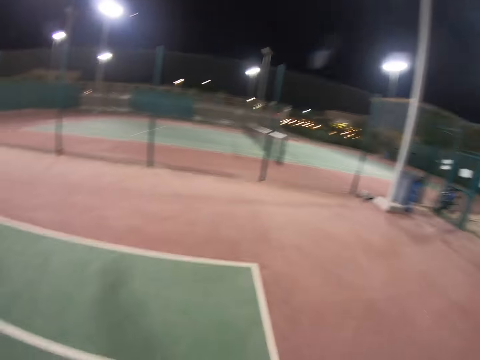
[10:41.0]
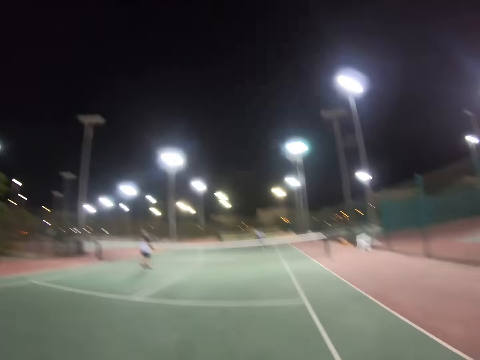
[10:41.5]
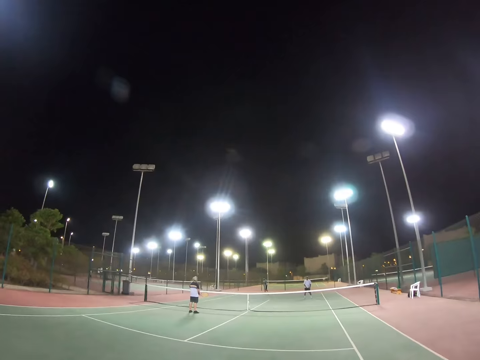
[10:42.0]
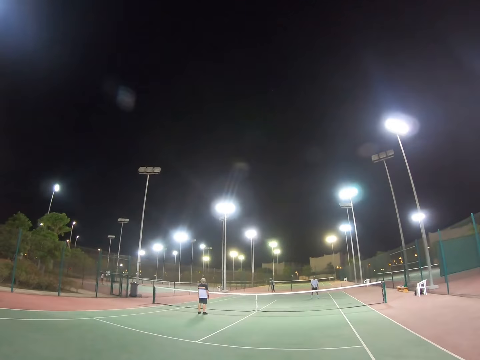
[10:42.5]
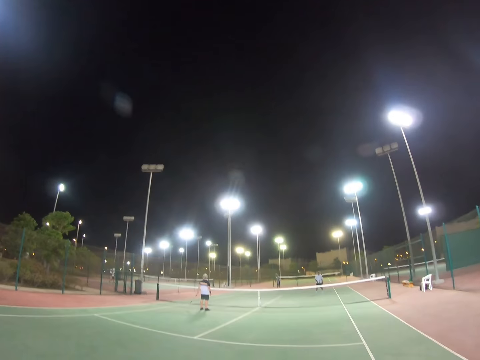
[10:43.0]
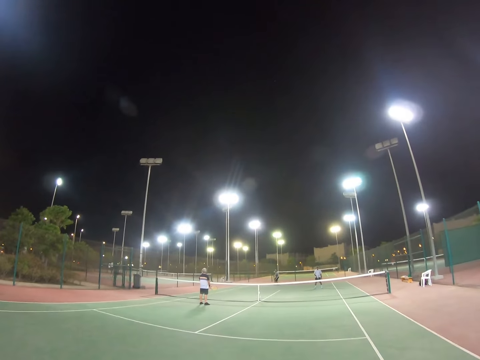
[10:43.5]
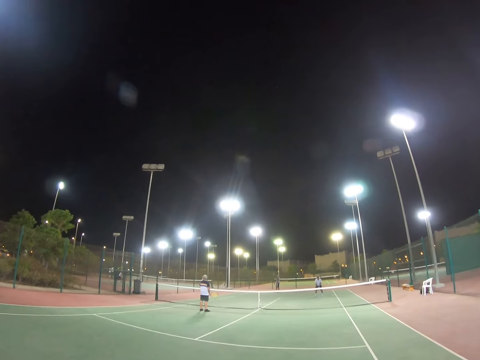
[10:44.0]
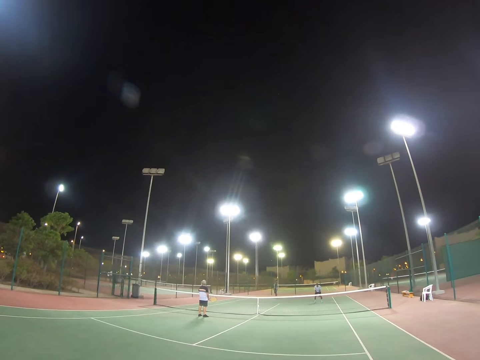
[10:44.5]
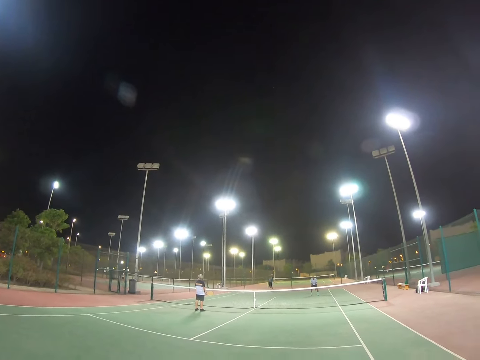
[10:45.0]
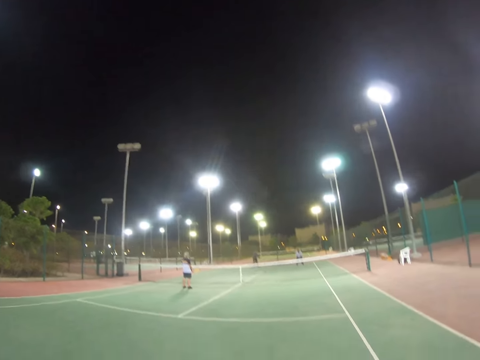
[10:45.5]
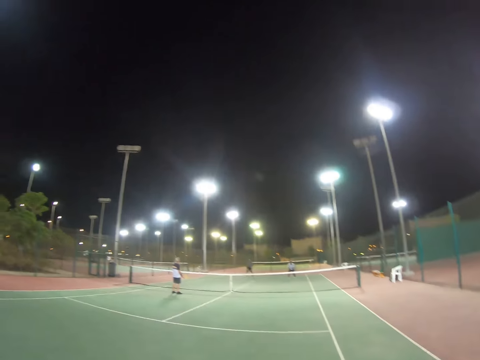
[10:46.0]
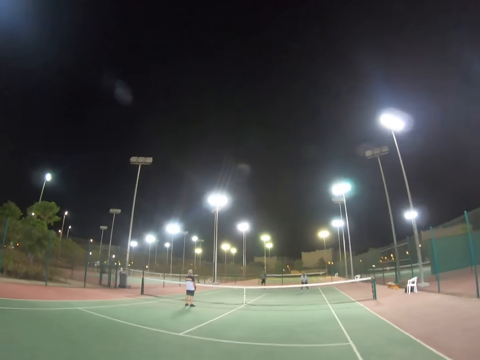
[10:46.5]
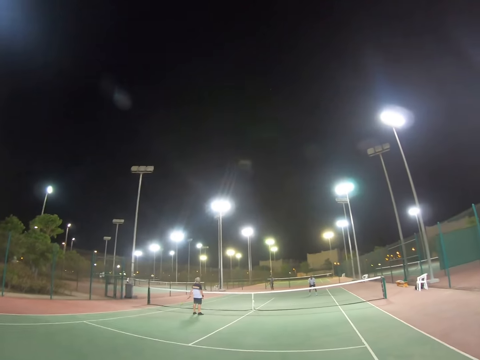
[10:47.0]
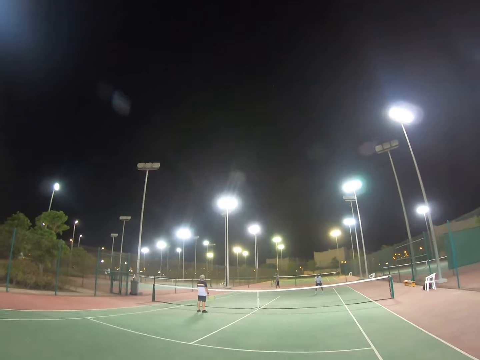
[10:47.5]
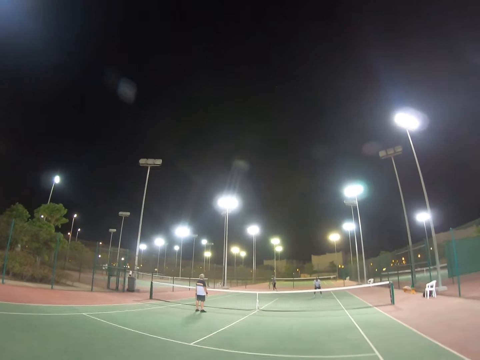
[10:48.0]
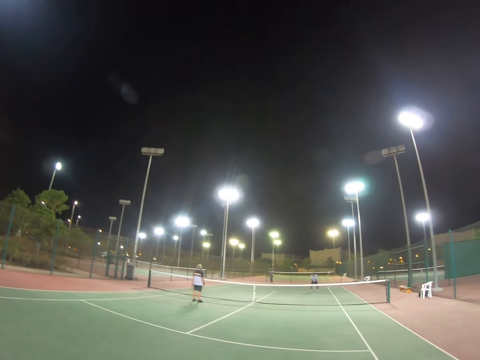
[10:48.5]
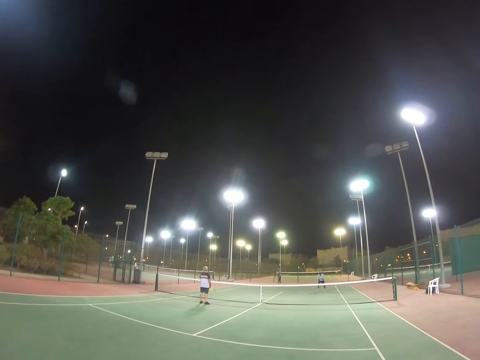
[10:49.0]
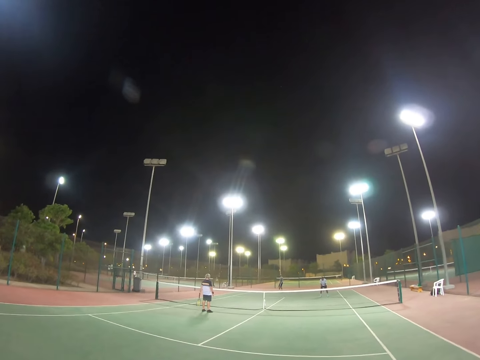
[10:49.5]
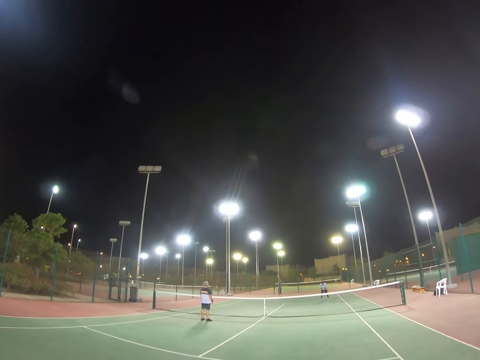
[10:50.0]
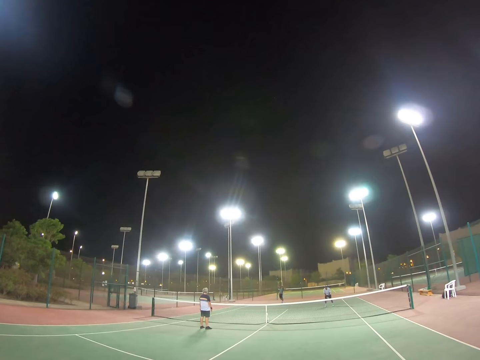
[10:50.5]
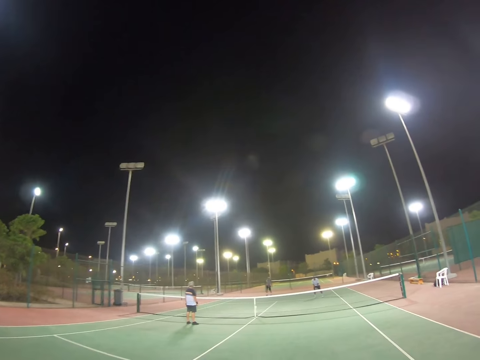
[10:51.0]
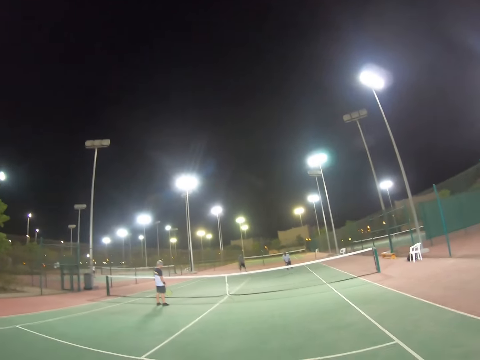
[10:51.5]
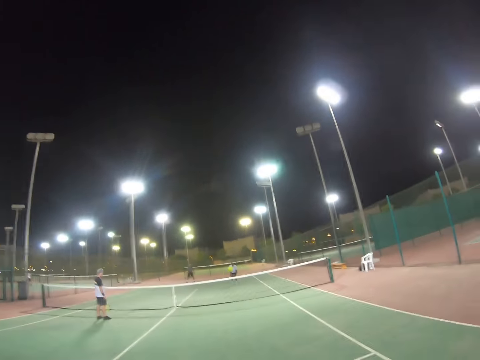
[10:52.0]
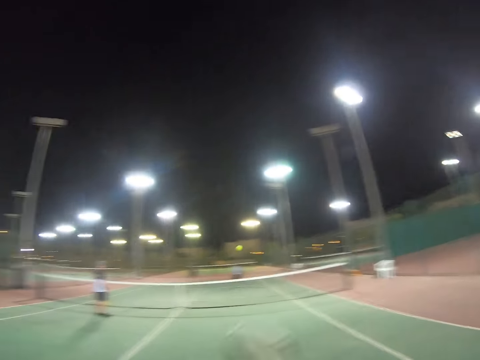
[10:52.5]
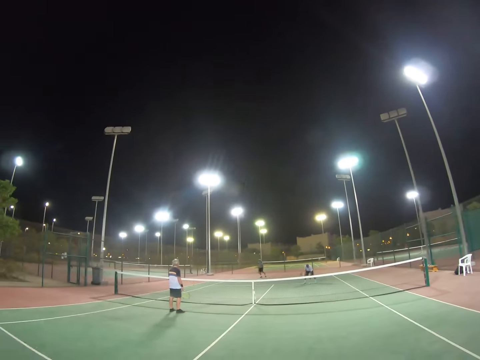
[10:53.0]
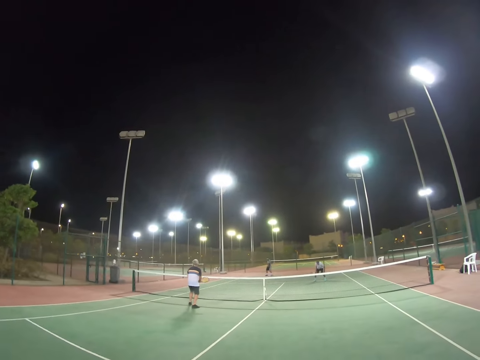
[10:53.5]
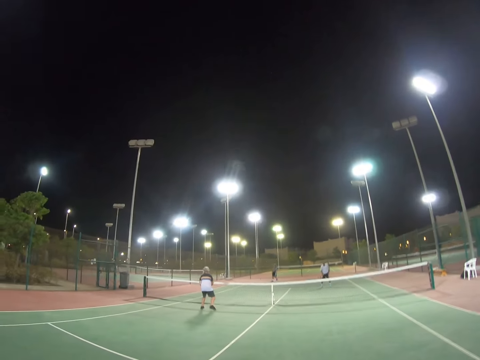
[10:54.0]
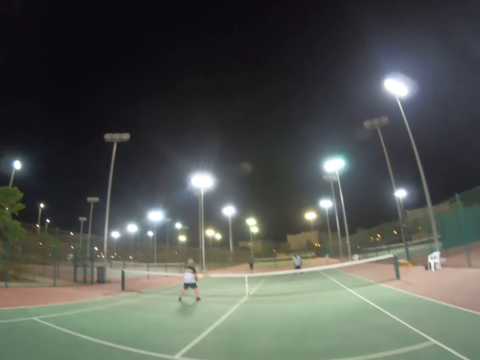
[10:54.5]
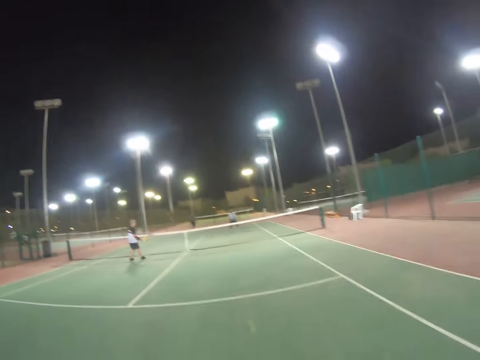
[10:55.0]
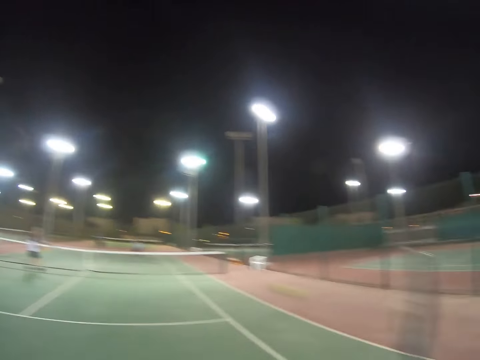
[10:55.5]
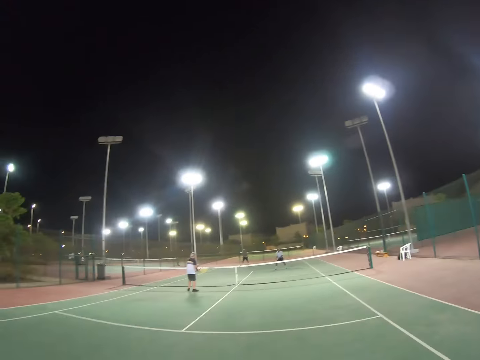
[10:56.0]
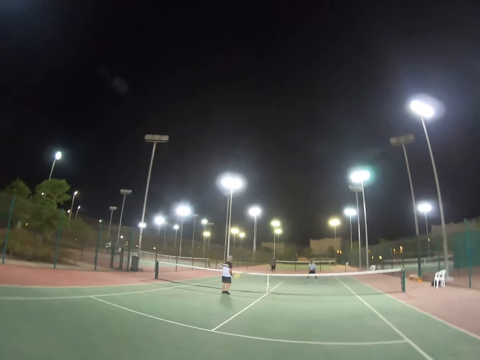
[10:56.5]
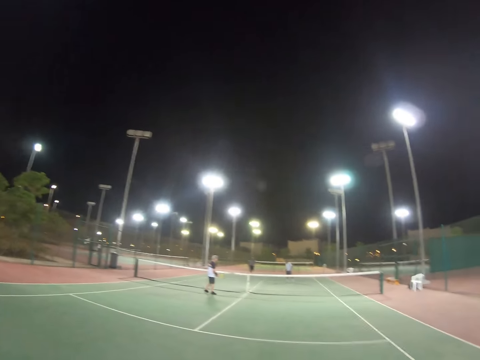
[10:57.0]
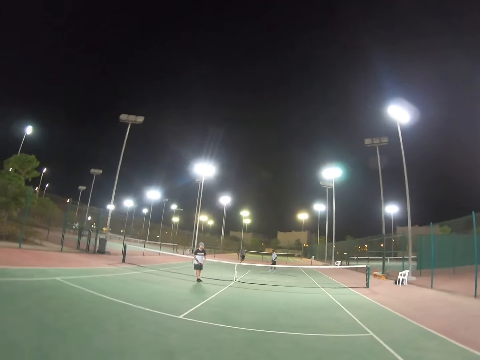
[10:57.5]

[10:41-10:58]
A person waits for the ball. Another person waits for the ball. A third person waits for the ball. A man throws the ball in the air. The man hits the ball. The man throws the ball in the air. The man hits the ball. The camera wearer hits the ball. The man hits the ball. The camera wearer hits the ball.

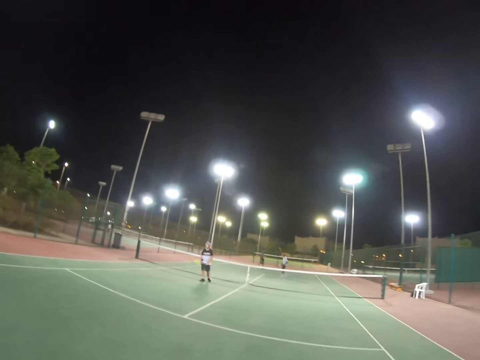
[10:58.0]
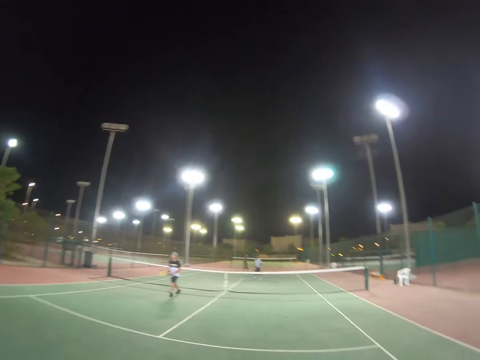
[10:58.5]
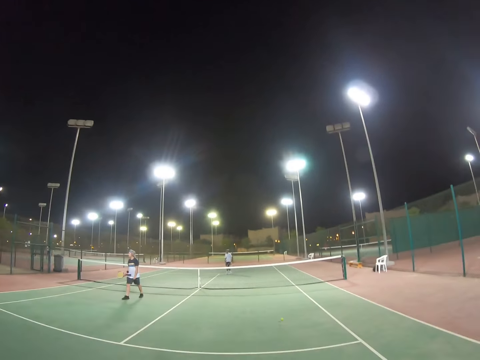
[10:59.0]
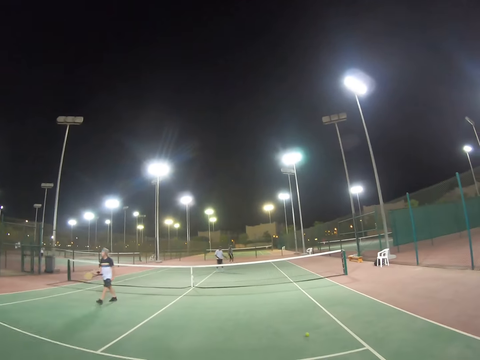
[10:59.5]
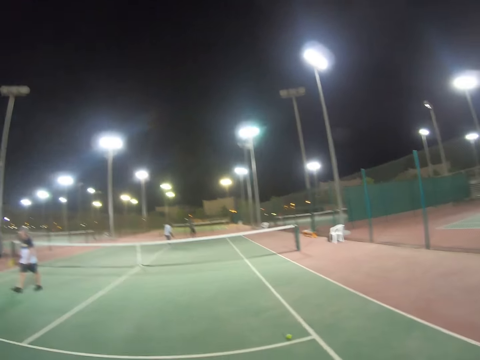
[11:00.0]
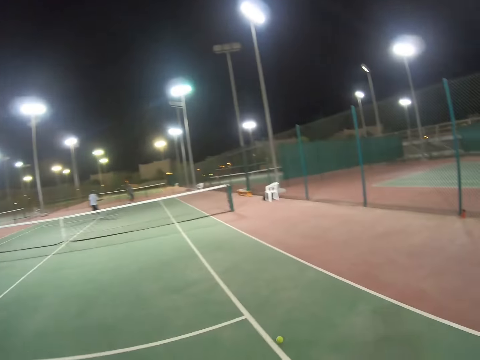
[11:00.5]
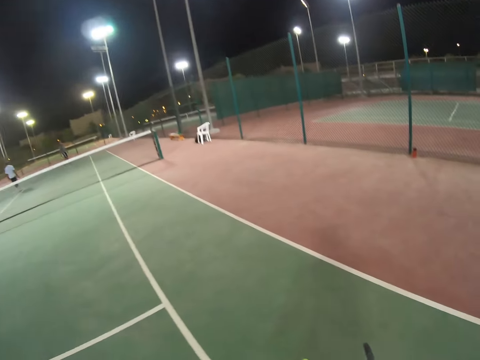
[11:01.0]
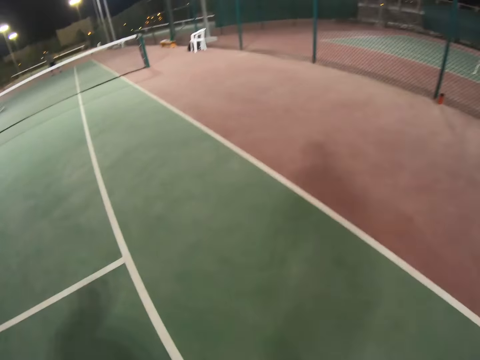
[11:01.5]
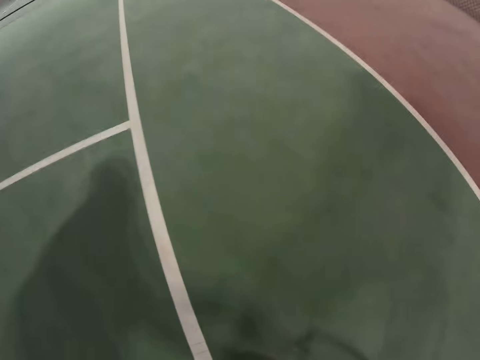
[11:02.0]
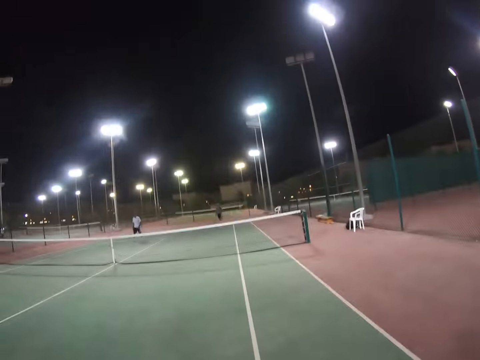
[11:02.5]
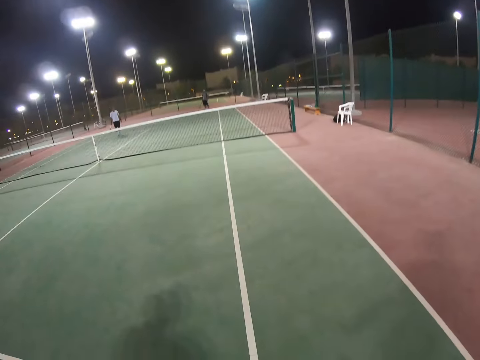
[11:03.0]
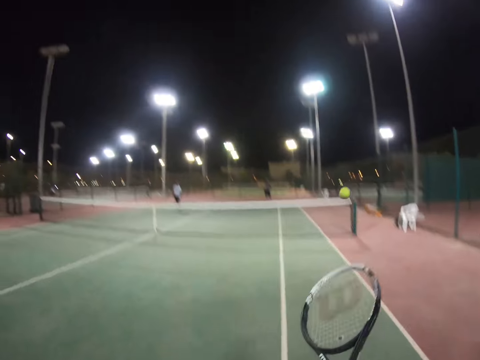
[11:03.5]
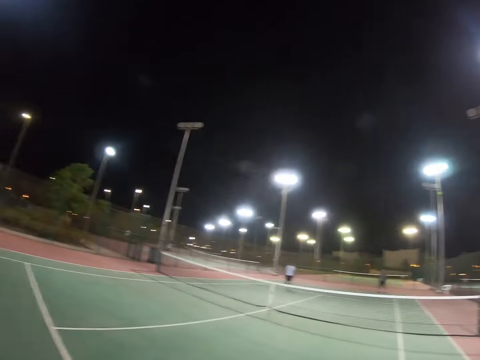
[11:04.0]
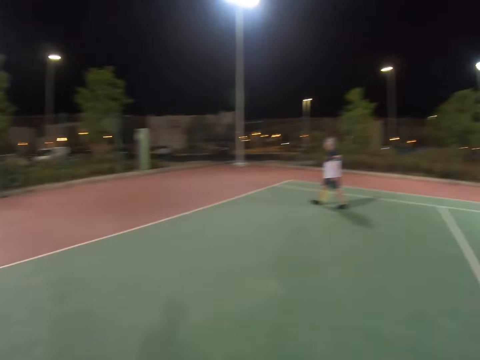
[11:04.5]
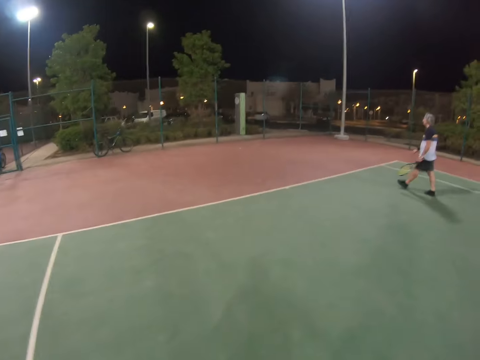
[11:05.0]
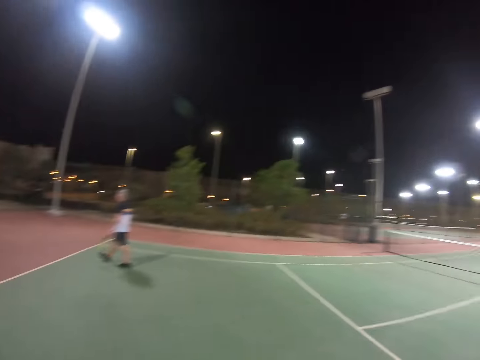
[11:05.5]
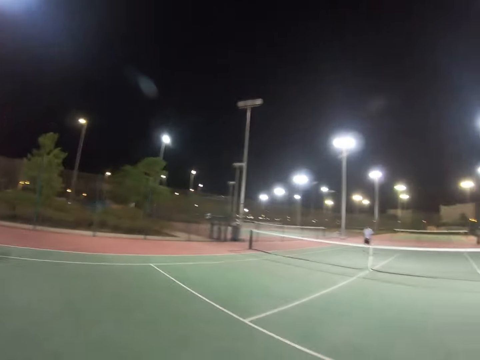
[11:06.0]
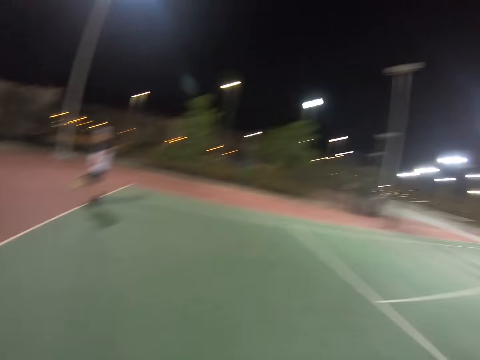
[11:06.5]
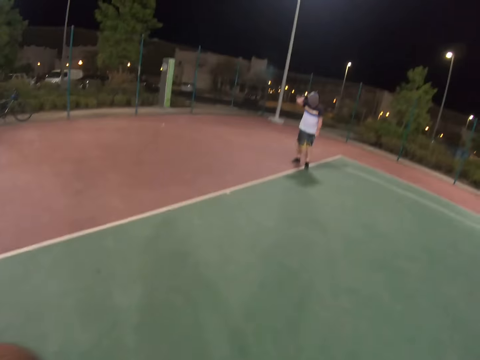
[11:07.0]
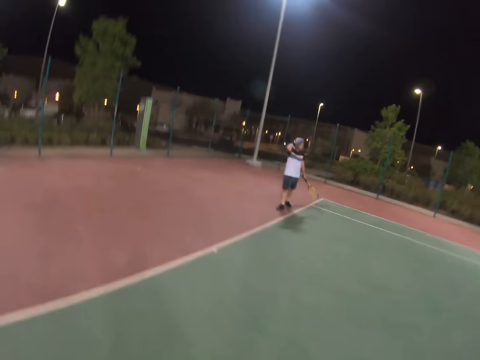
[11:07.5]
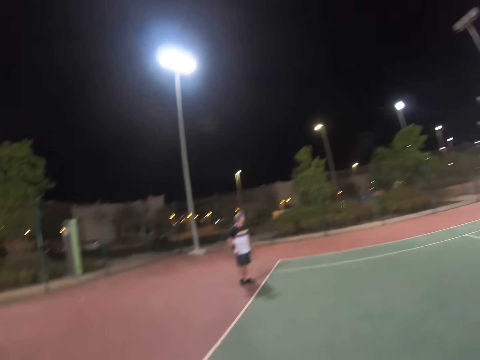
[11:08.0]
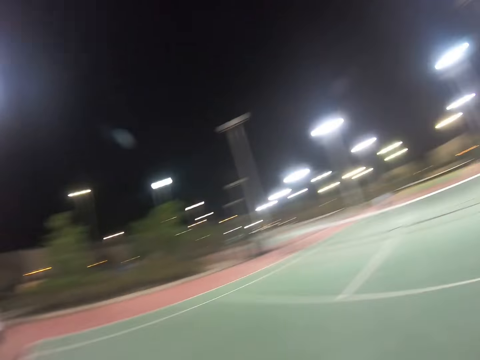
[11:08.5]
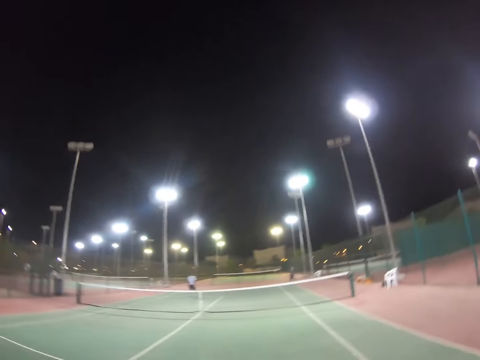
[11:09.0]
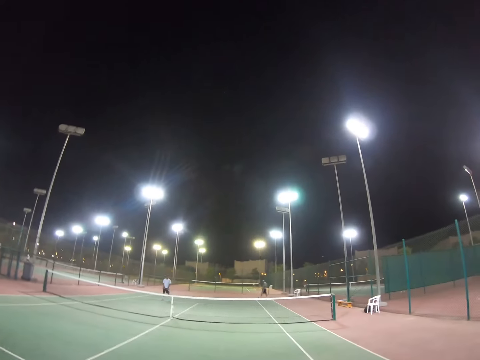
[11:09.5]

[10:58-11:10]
A man walks. Another man walks. The other man walks again. The camera wearer picks up a ball from the ground. They raise the racket. They hit the ball to the other man. The first man walks towards the ball. The first man touches his head.
